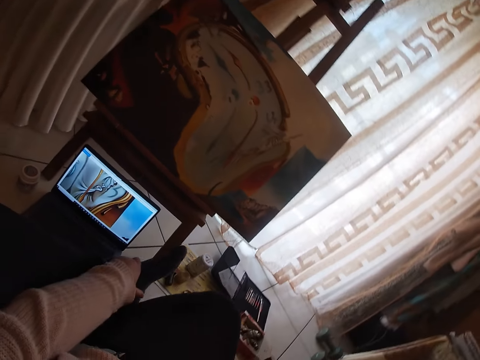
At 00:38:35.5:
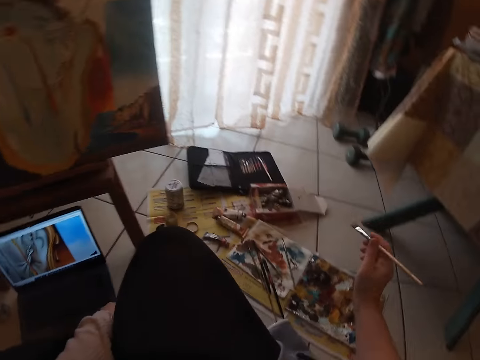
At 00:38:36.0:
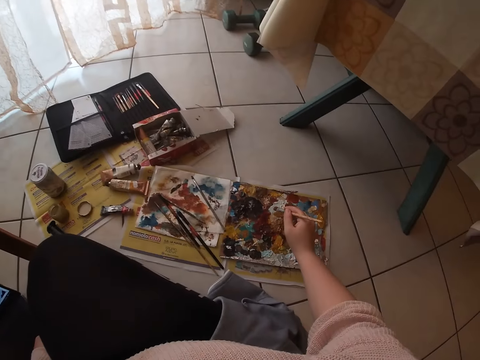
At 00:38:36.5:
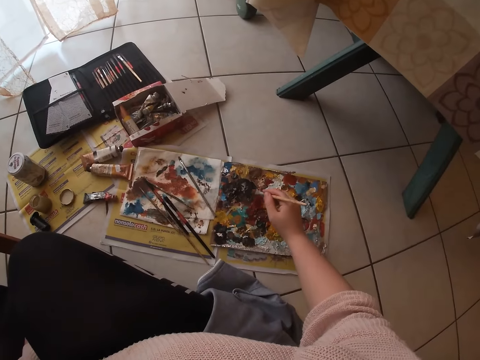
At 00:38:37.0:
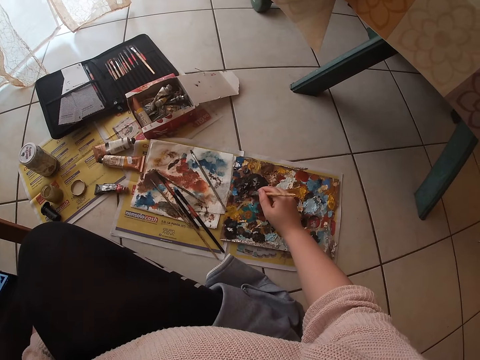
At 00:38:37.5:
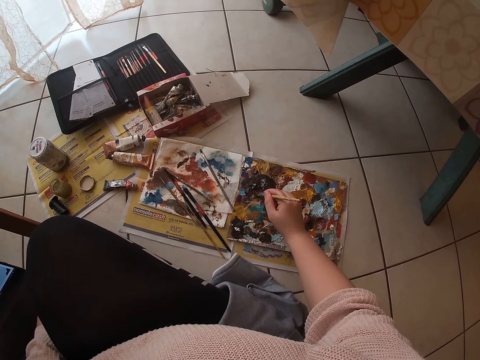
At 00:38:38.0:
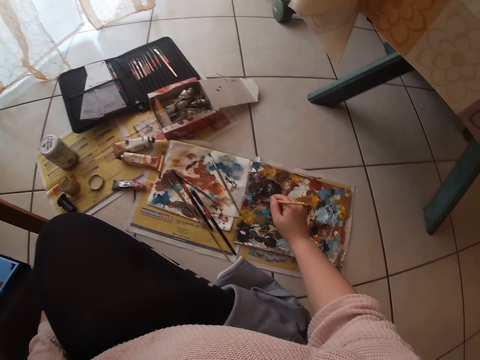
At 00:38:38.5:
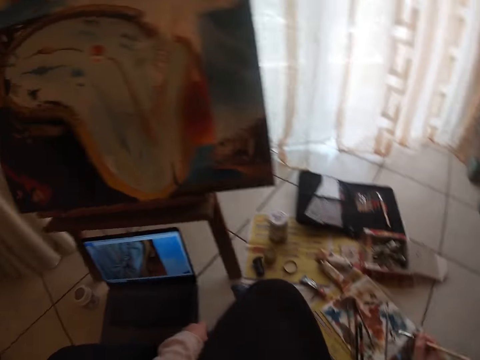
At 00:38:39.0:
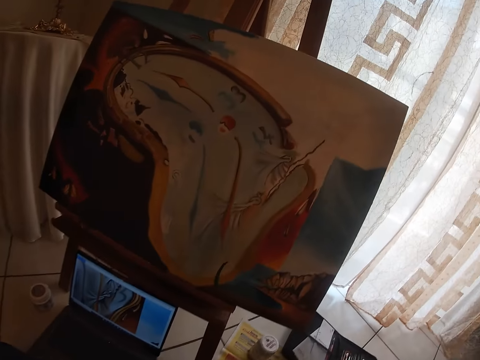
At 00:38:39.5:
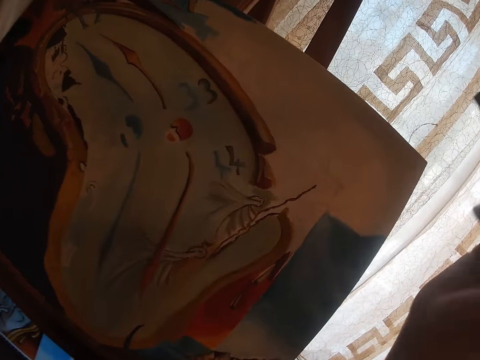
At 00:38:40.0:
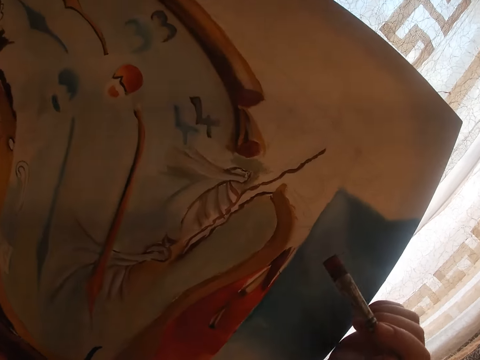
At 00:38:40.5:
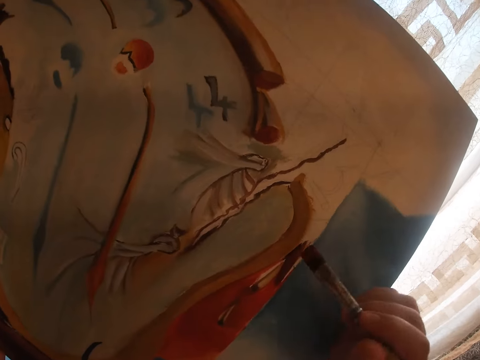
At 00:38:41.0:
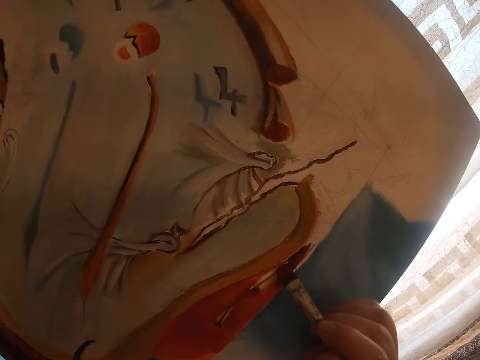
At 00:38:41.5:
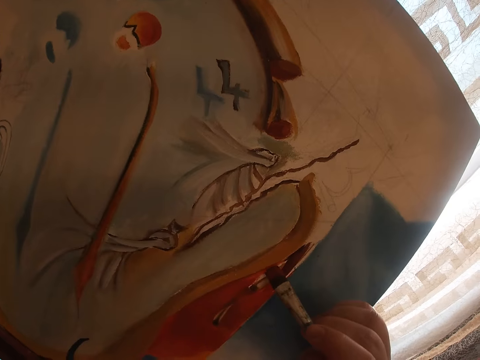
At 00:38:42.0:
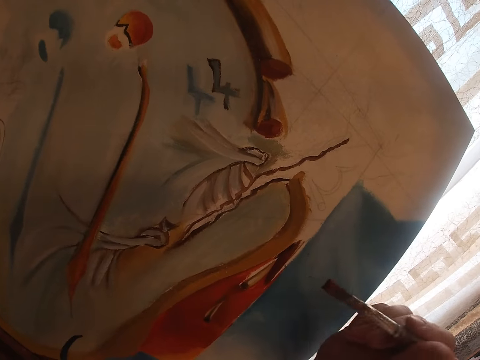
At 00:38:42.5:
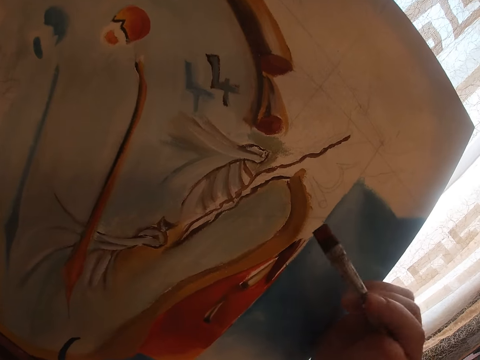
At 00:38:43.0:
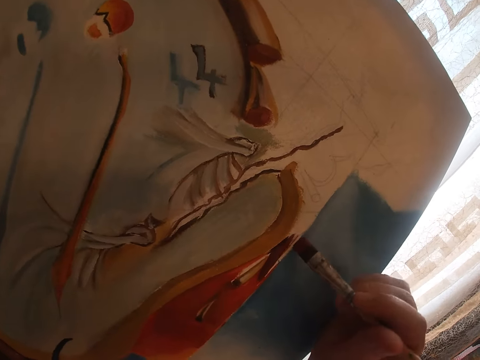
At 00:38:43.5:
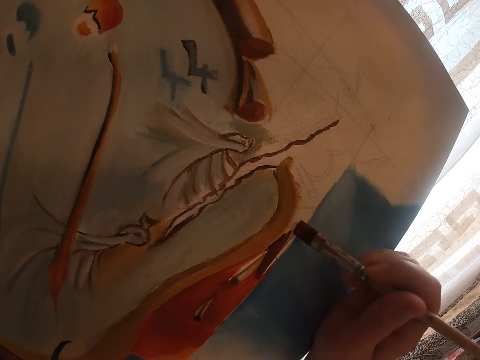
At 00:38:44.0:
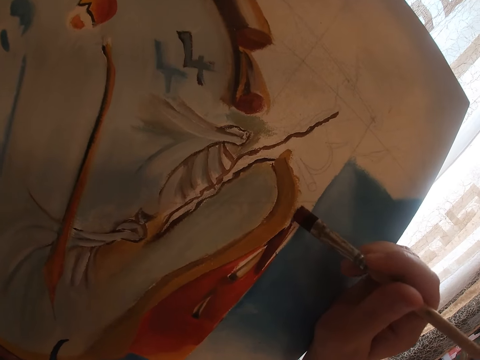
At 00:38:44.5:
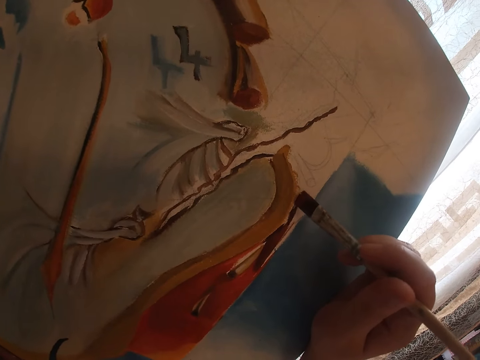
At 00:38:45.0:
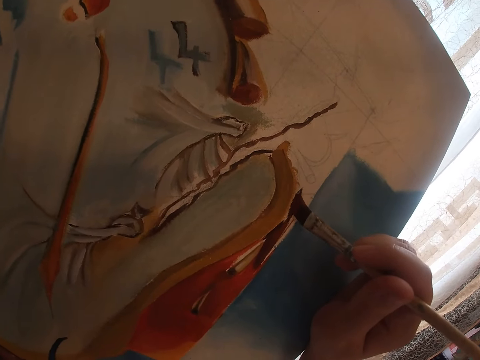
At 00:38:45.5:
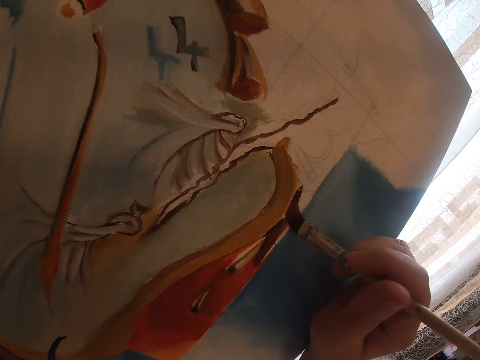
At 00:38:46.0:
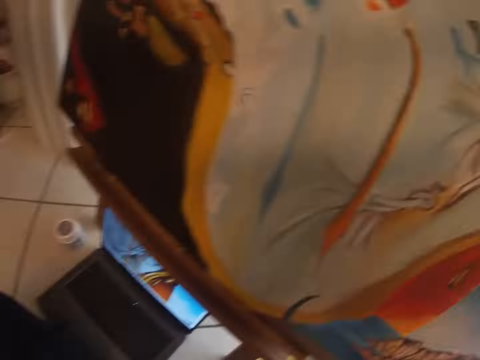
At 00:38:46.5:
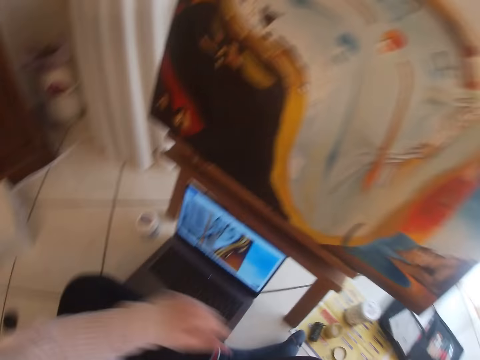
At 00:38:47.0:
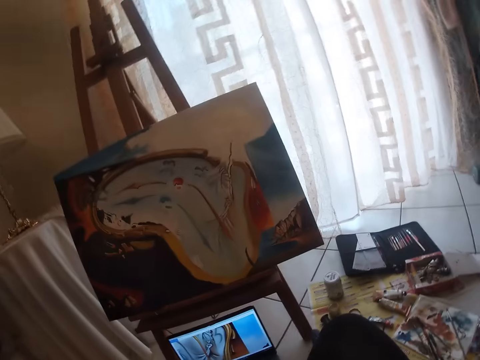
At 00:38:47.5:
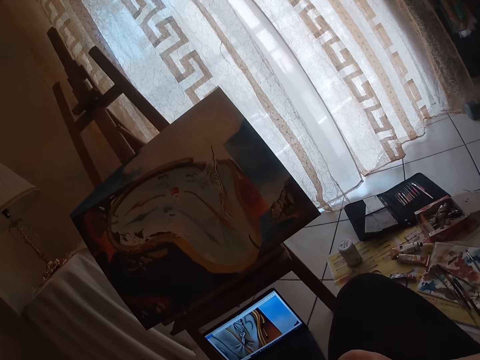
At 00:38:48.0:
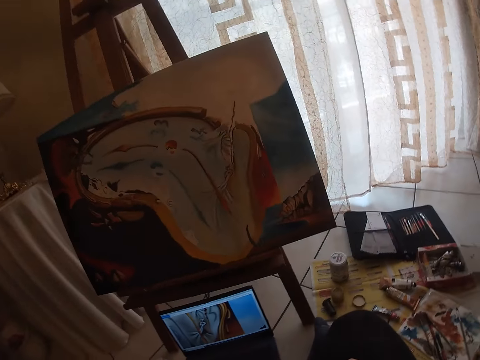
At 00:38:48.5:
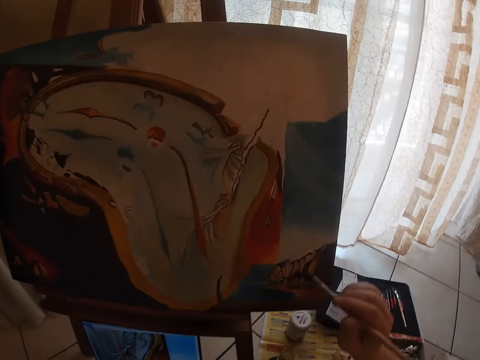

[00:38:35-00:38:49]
The camera wearer pulls backwards one leg. They dab paint on the palettes with the sable brush or paintbrush. They turn around. They move the paintbrush over the canvas. They paint a picture on the canvas. They turn around.

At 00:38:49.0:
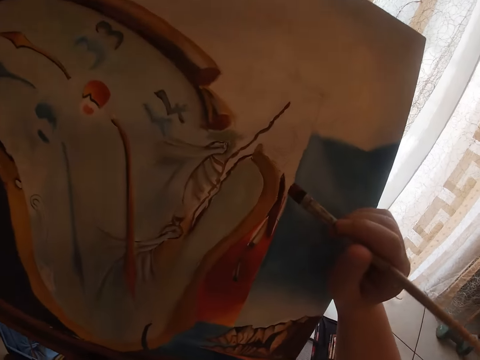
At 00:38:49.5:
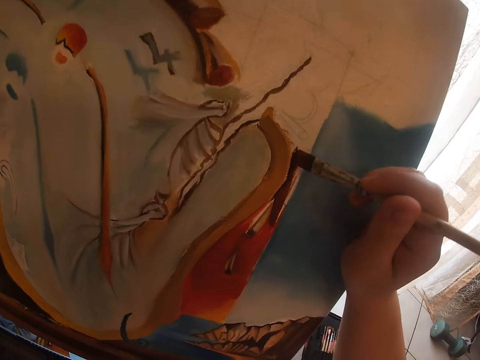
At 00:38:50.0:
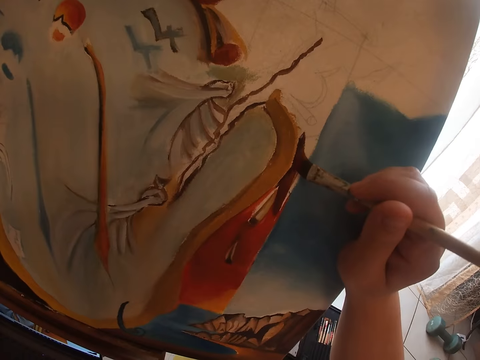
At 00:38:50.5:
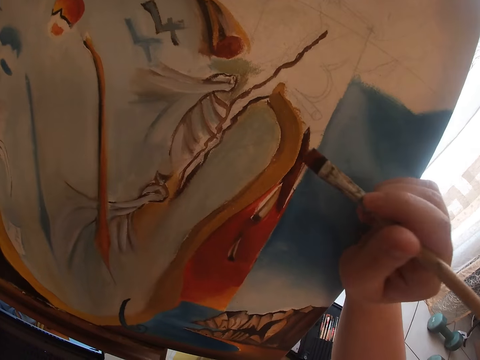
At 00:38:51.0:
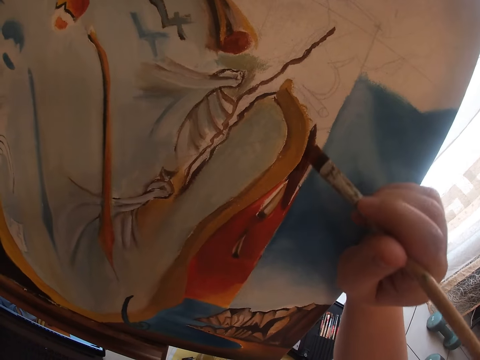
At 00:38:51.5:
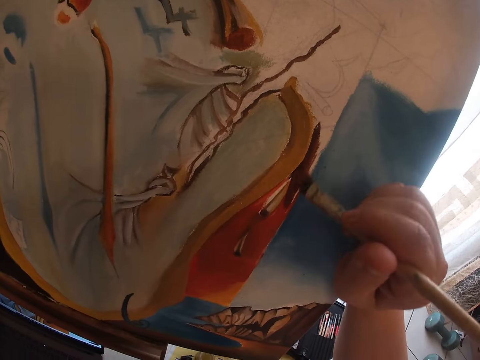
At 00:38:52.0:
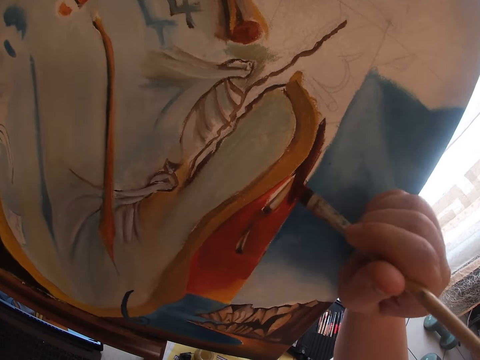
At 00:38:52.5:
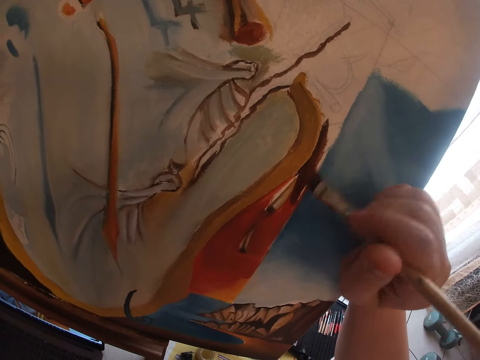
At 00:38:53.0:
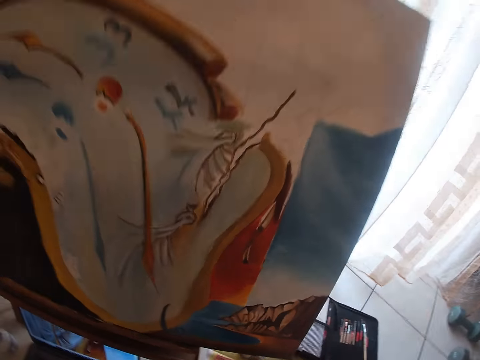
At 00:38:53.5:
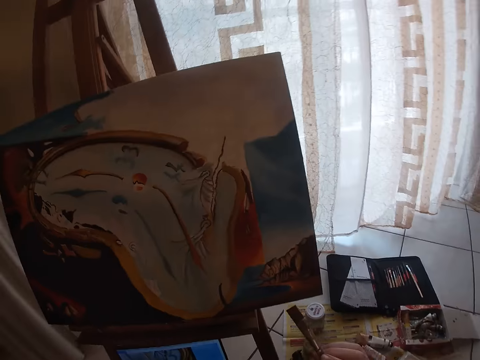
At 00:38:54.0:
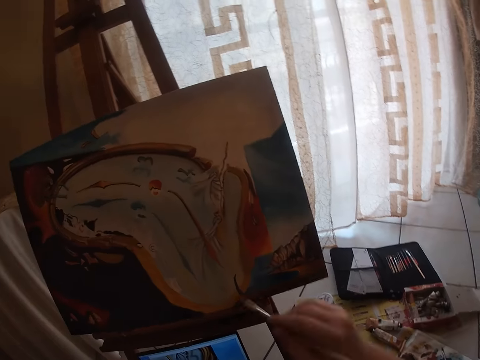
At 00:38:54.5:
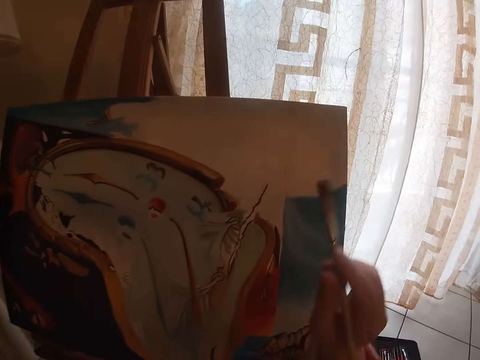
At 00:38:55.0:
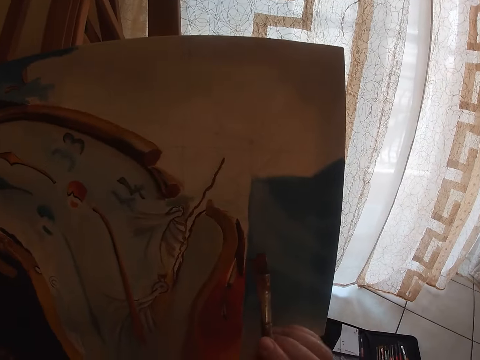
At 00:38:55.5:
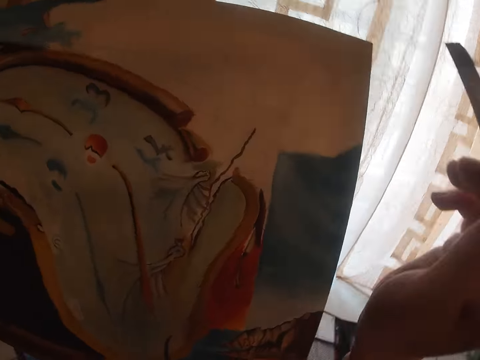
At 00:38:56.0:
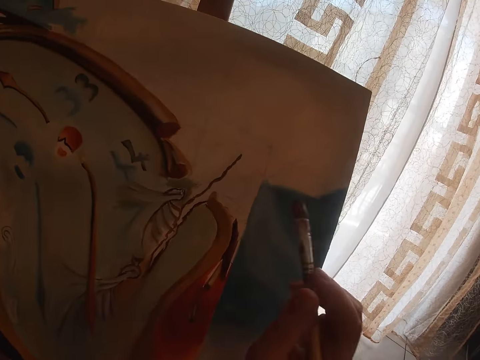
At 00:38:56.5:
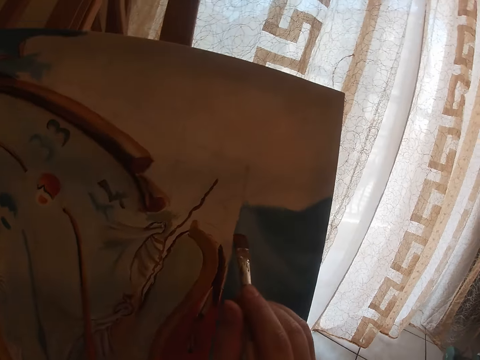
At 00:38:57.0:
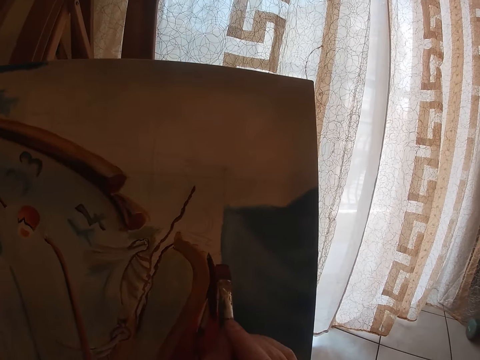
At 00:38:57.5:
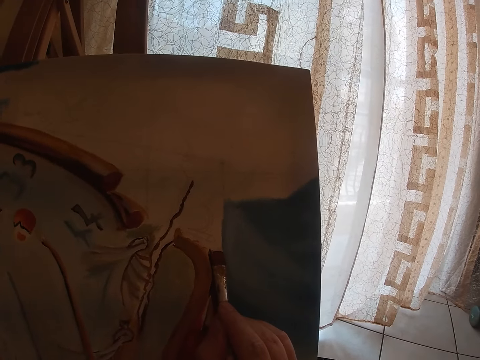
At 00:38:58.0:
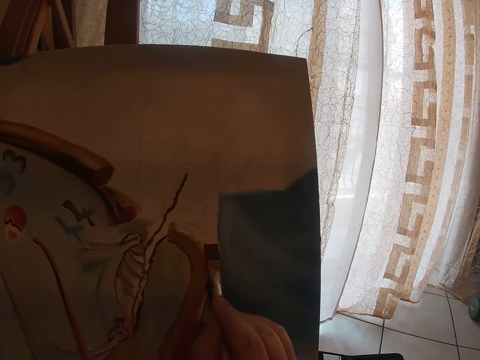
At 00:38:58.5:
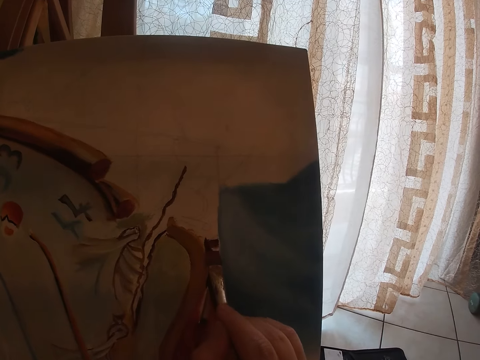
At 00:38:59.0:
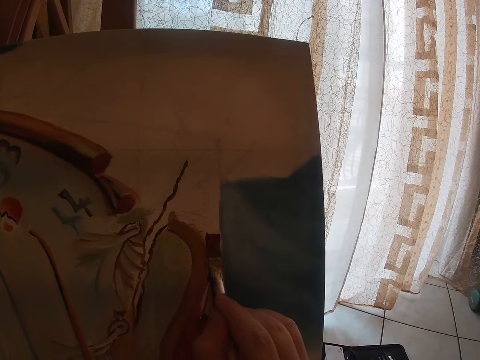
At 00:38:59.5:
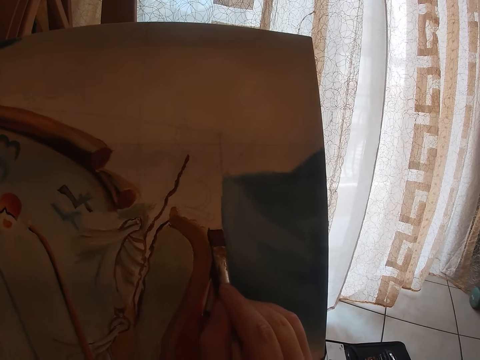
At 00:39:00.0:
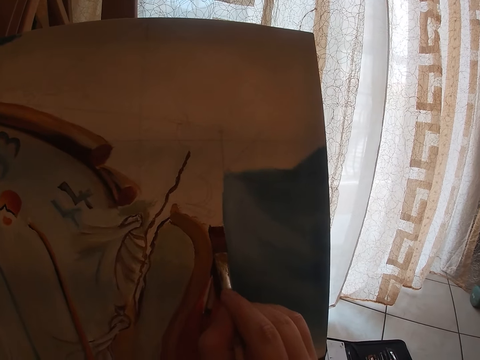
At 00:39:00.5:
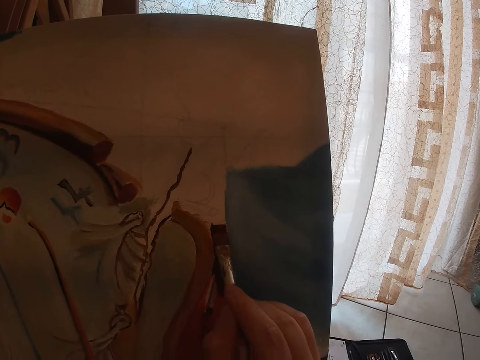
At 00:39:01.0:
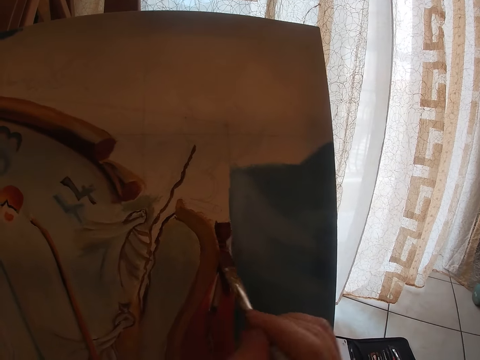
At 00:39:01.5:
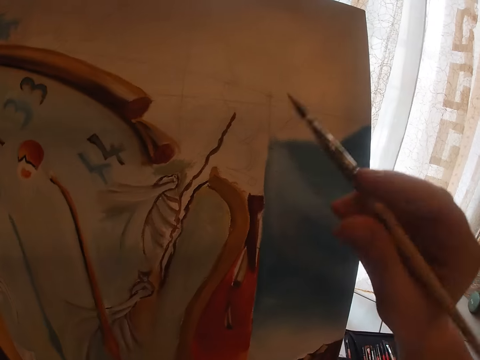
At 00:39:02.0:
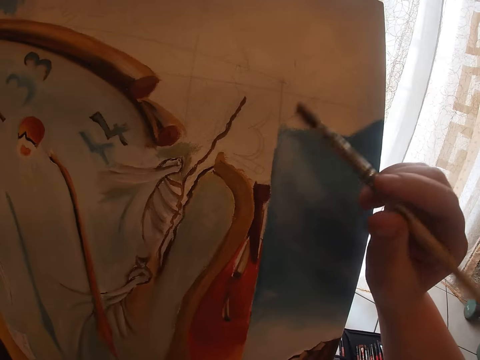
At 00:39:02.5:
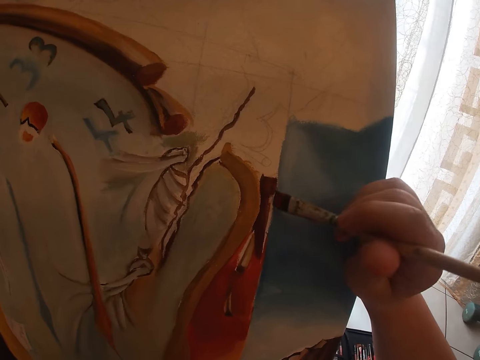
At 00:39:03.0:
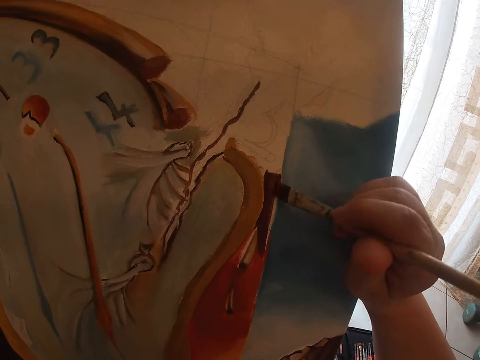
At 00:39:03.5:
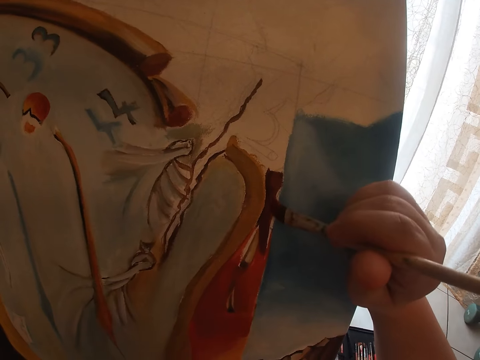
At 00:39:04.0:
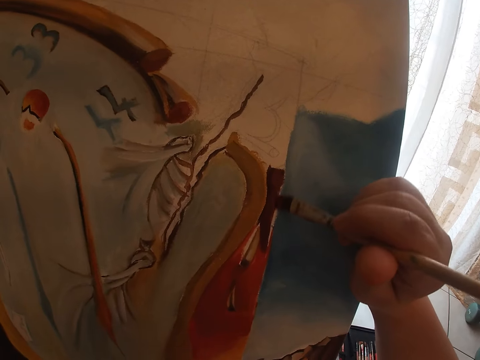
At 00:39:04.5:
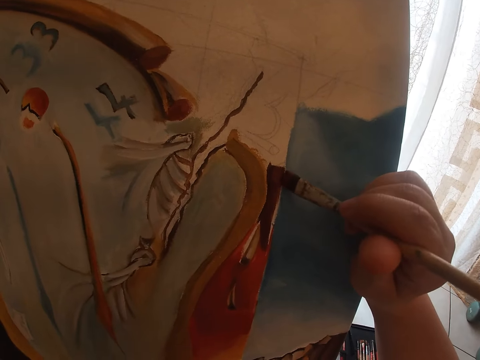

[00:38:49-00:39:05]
The camera wearer paints a picture on a canvas. She stops painting the picture. She turns around. She holds her wrist with her left hand. She paints the picture on the canvas. She rotates the paintbrush. She paints the picture on the canvas.
